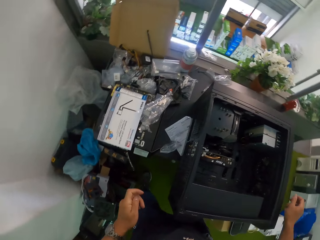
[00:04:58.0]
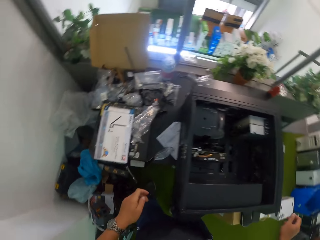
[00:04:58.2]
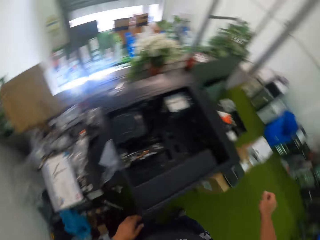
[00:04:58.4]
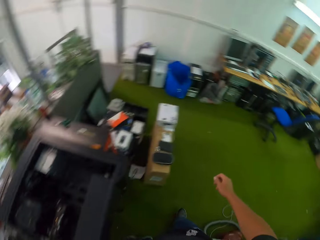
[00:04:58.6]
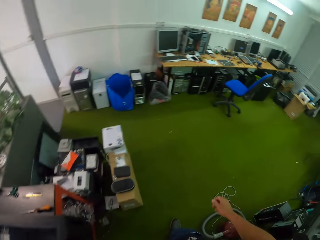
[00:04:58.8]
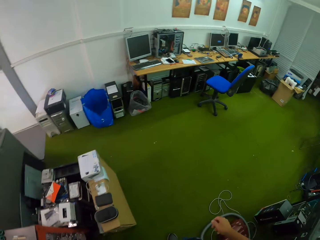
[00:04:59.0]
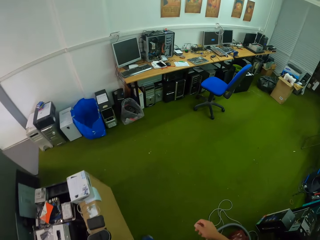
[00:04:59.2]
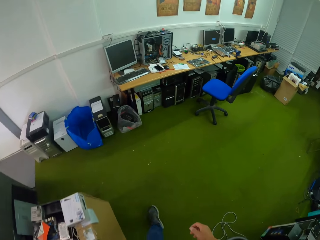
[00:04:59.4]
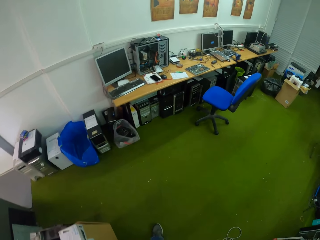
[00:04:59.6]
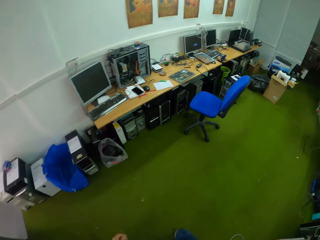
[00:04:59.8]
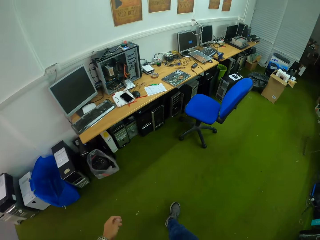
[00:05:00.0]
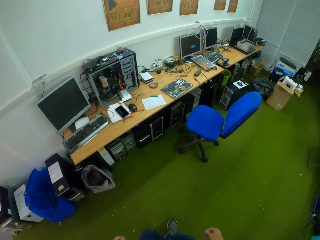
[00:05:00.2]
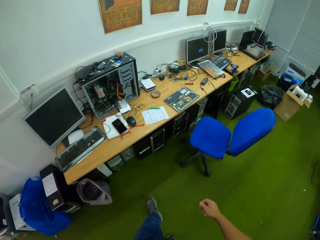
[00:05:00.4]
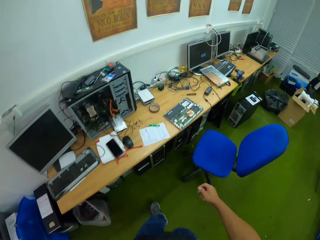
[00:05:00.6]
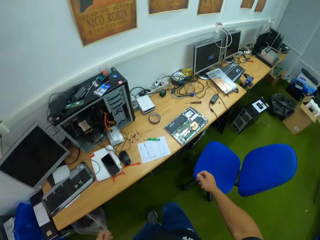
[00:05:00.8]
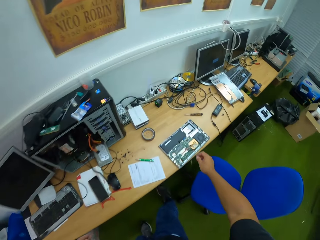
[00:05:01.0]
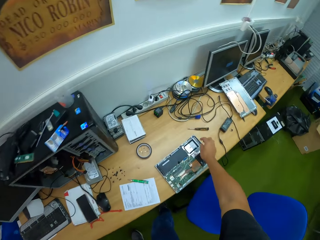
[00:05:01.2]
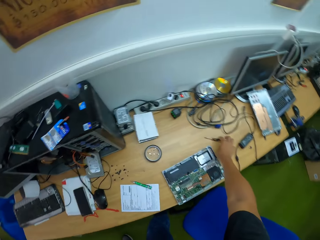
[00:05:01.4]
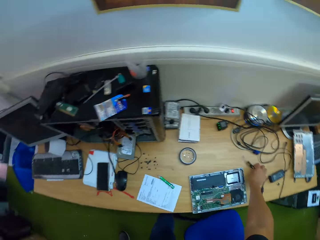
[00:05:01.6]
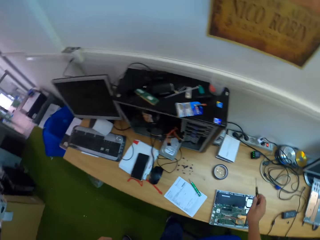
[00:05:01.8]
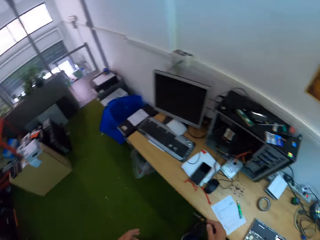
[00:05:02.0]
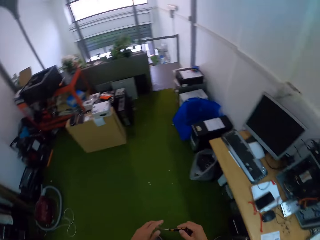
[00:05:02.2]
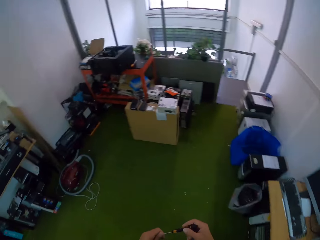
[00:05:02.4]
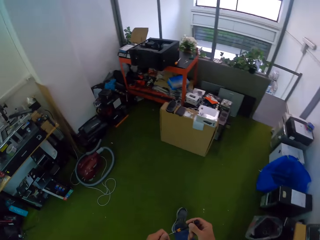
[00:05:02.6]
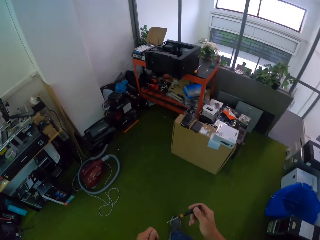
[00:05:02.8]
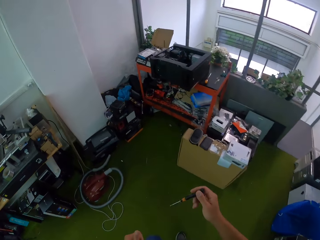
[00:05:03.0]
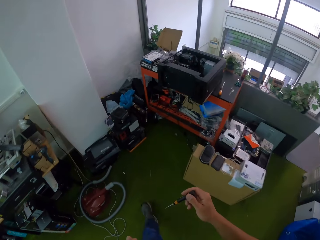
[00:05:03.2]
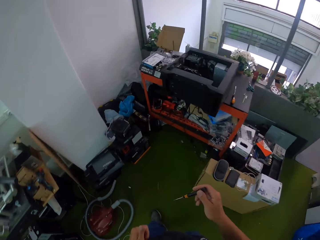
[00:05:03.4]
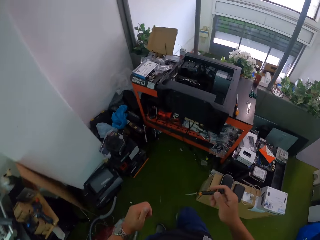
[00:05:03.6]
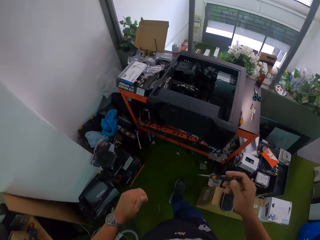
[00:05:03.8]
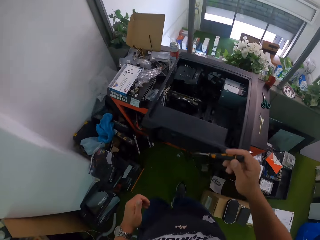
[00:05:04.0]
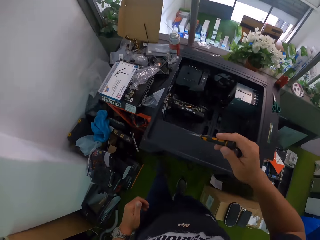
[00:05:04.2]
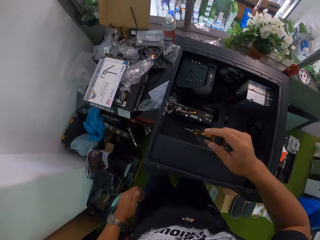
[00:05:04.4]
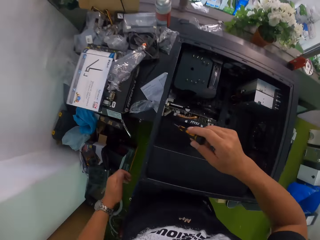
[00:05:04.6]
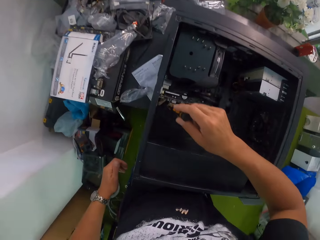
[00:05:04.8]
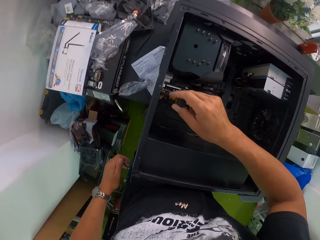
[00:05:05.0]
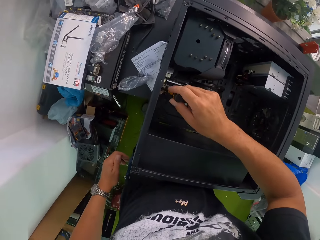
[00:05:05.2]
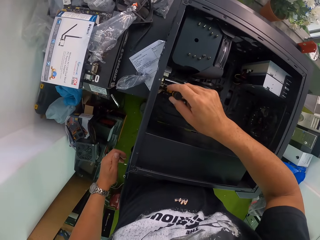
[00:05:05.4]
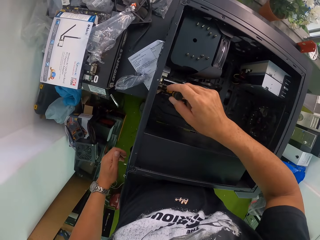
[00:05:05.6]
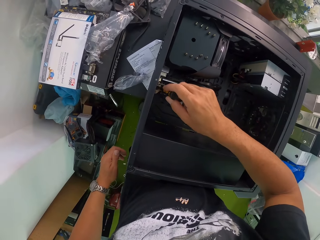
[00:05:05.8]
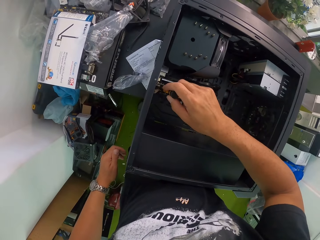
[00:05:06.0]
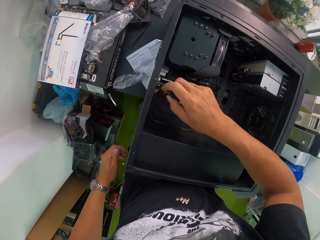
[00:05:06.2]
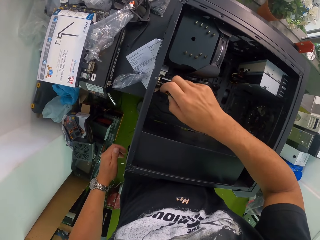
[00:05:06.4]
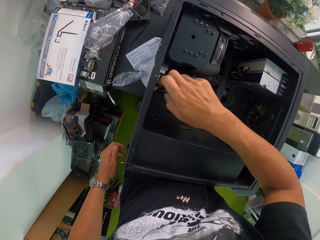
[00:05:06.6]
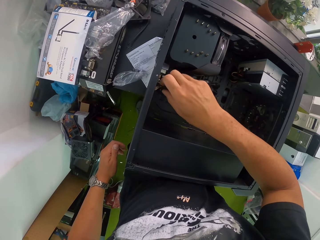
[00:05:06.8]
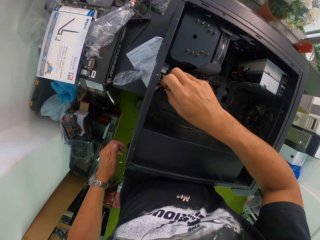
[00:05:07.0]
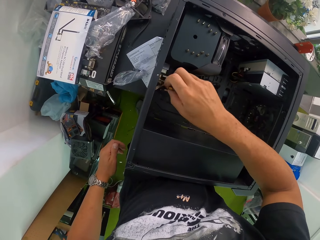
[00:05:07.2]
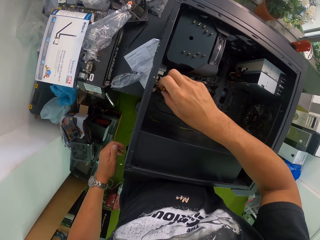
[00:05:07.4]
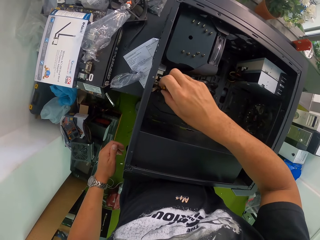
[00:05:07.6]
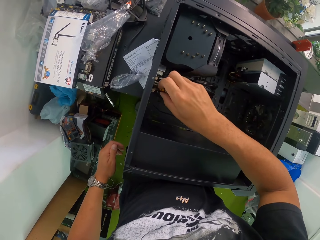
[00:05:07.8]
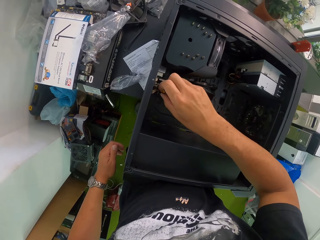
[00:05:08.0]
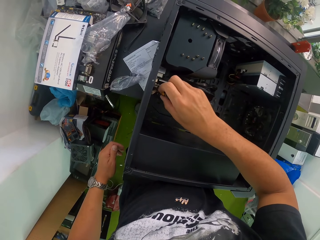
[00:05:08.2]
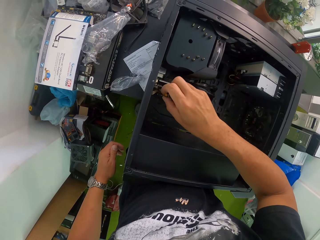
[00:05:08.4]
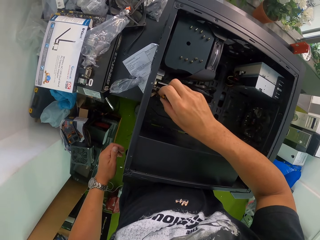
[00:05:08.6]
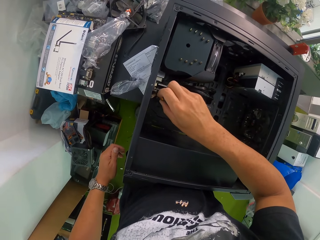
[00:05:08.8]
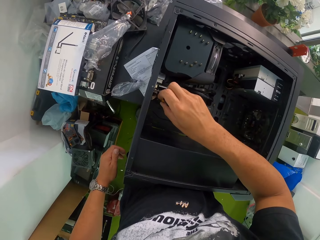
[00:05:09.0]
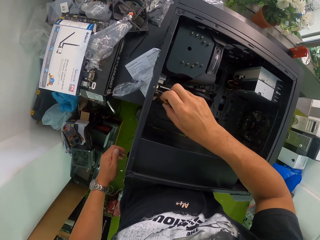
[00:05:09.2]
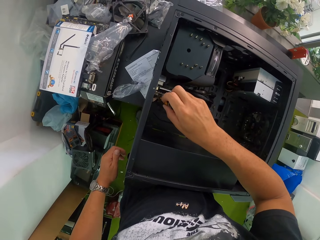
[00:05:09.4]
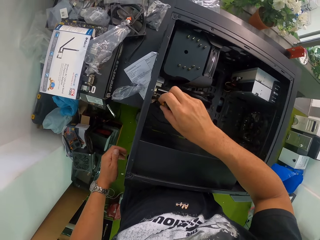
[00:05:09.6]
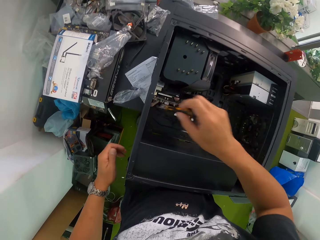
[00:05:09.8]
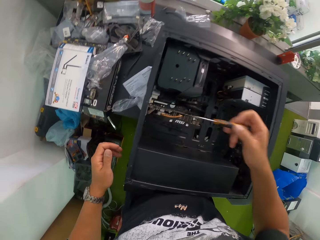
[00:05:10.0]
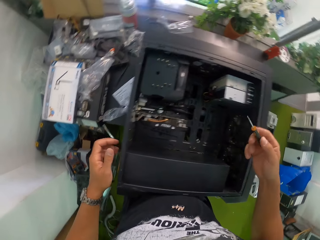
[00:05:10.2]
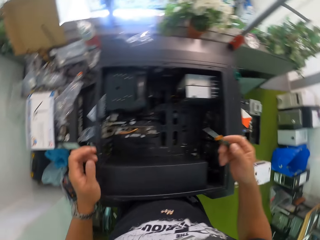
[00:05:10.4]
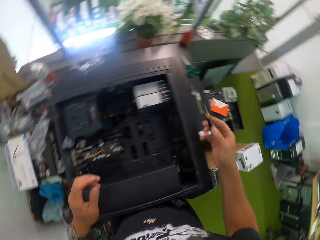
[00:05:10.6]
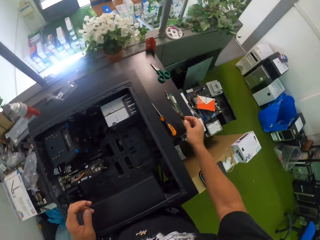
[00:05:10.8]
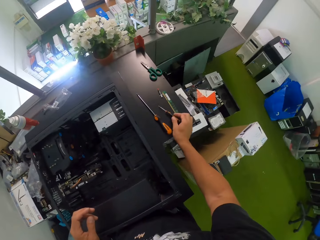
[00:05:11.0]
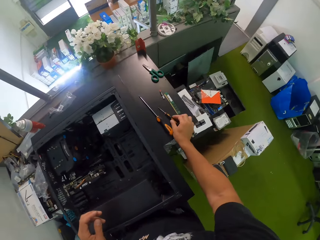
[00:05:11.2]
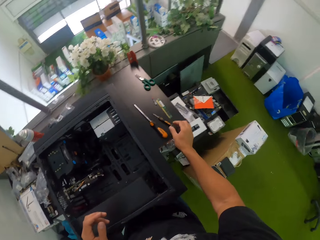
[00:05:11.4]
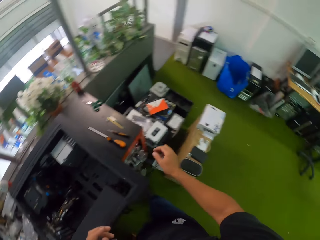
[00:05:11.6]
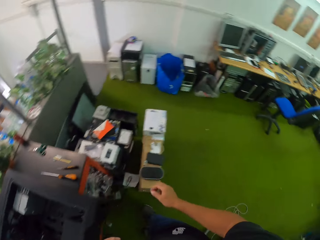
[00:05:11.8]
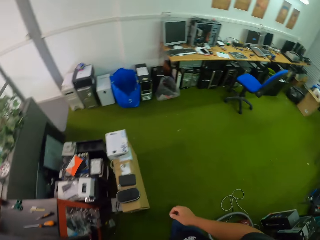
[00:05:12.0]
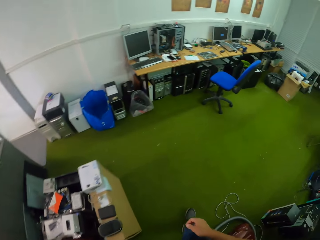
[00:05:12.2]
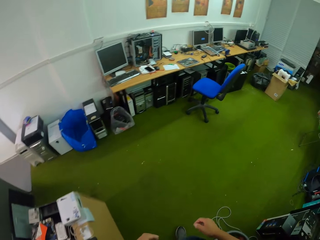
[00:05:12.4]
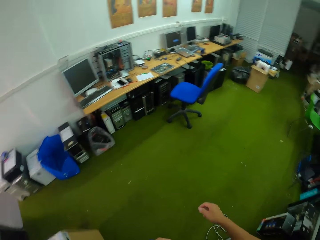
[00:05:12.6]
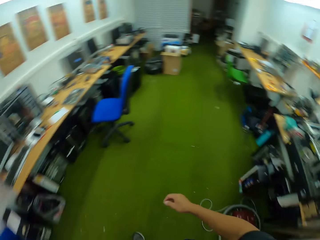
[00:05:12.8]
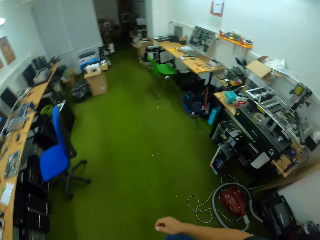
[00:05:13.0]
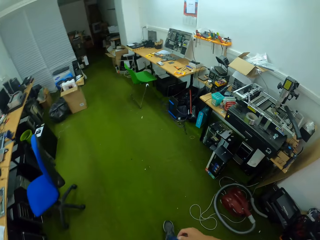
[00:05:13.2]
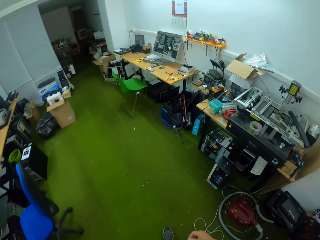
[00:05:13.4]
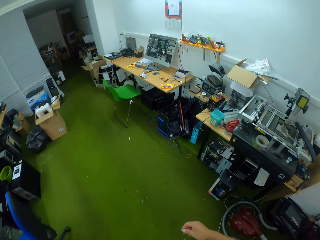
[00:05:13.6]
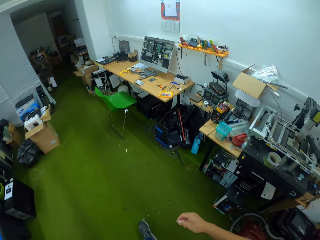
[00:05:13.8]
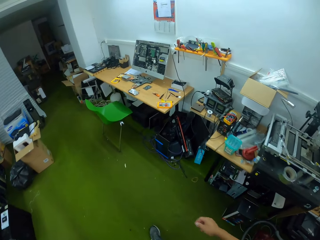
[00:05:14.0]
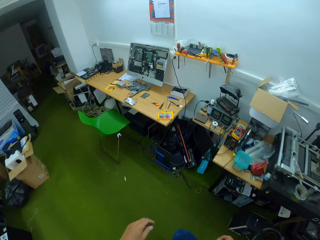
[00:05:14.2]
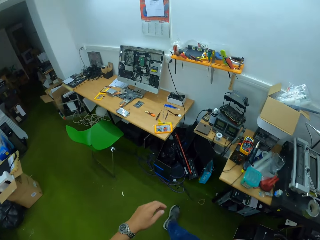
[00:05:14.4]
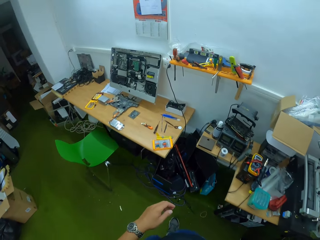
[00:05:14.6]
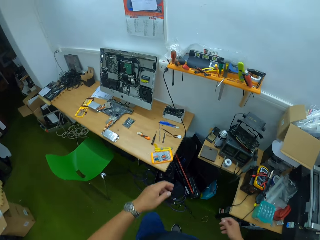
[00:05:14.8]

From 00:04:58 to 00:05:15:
The camera wearer picks up another screwdriver on a table with his right hand. He tightens the screw in the CPU with the screwdriver in his right hand. He drops the screwdriver on the table with his right hand.

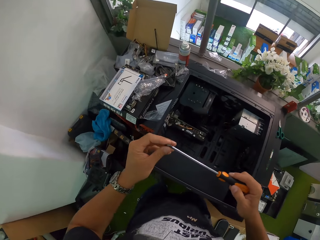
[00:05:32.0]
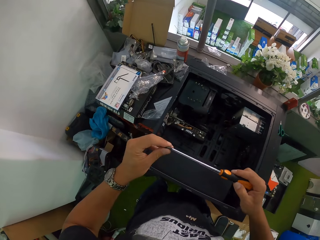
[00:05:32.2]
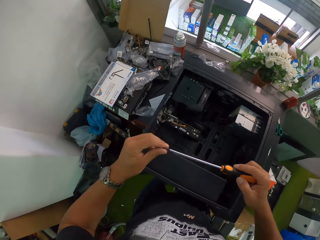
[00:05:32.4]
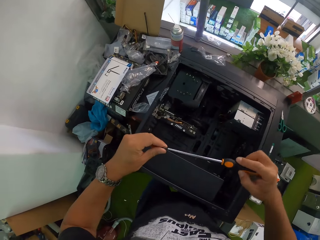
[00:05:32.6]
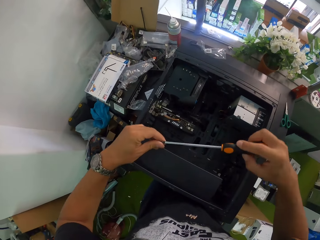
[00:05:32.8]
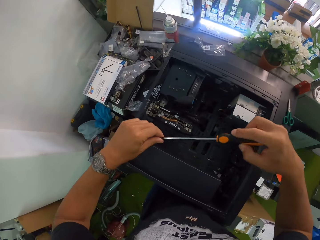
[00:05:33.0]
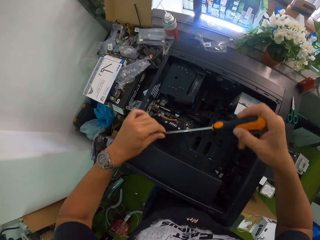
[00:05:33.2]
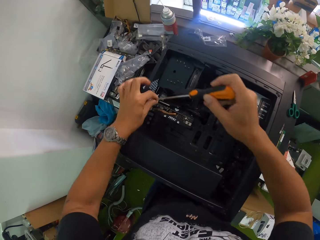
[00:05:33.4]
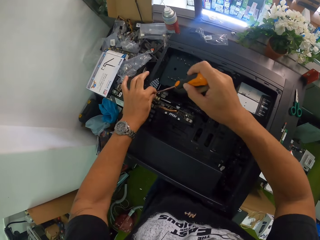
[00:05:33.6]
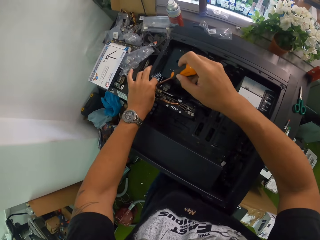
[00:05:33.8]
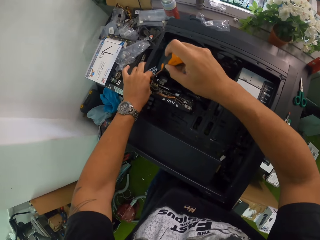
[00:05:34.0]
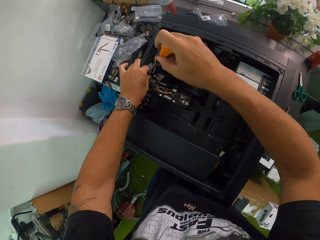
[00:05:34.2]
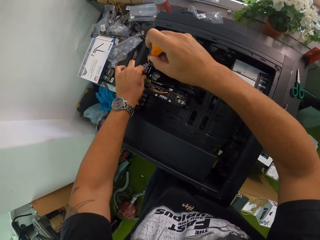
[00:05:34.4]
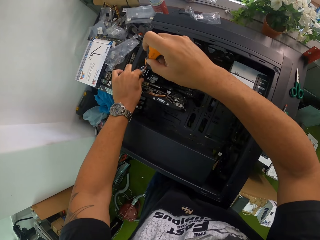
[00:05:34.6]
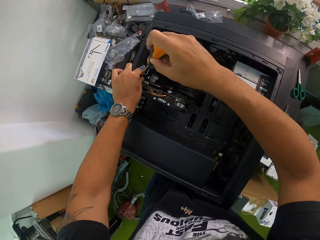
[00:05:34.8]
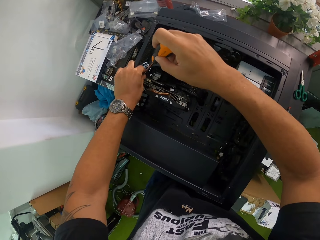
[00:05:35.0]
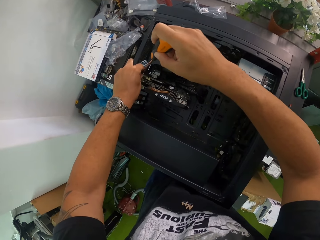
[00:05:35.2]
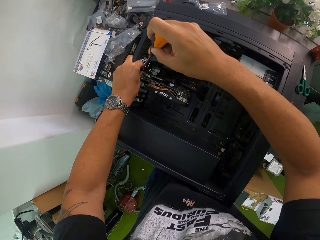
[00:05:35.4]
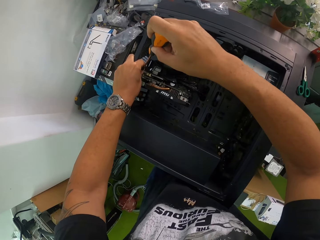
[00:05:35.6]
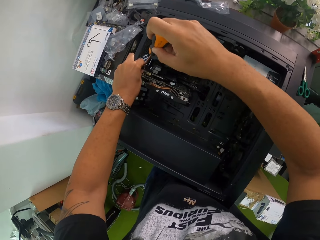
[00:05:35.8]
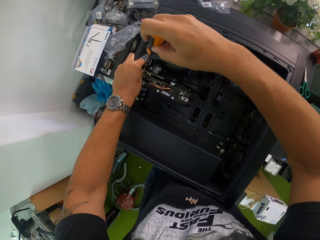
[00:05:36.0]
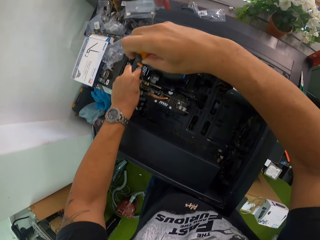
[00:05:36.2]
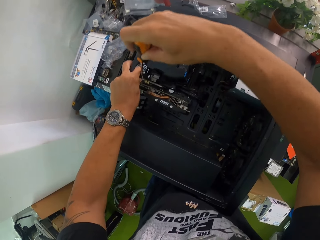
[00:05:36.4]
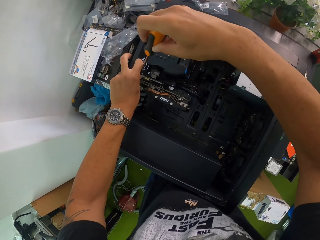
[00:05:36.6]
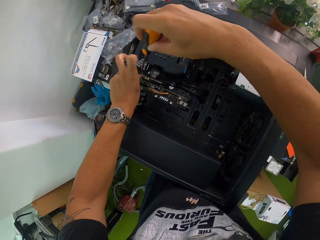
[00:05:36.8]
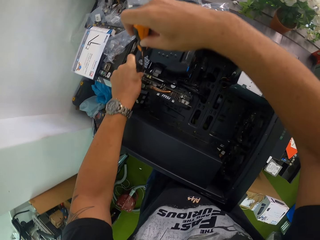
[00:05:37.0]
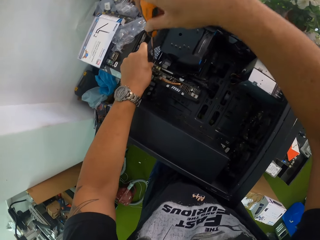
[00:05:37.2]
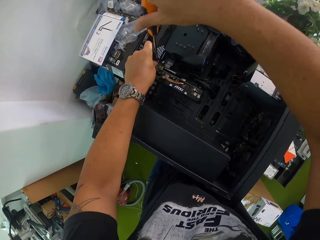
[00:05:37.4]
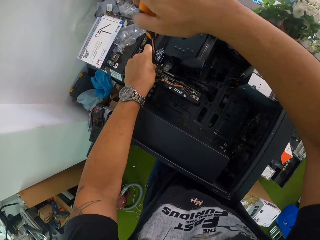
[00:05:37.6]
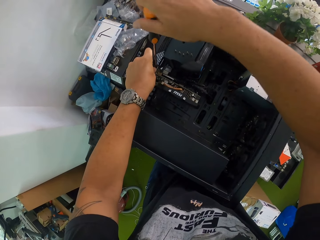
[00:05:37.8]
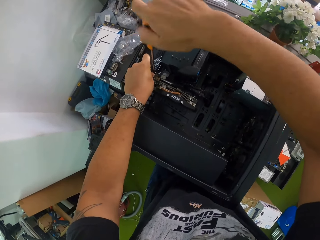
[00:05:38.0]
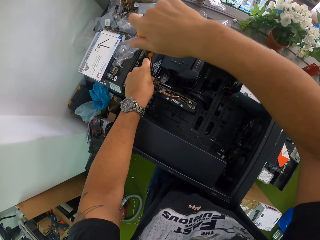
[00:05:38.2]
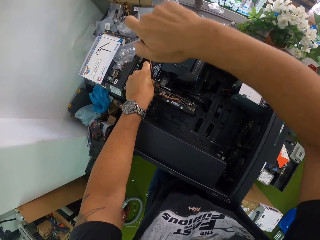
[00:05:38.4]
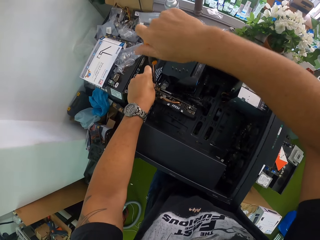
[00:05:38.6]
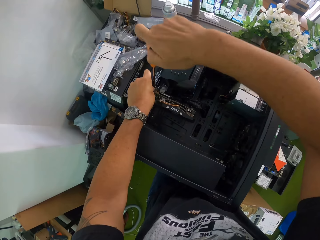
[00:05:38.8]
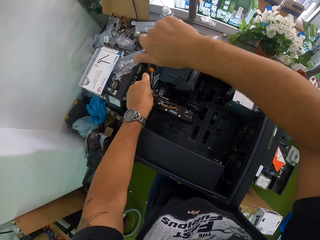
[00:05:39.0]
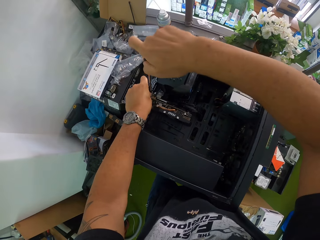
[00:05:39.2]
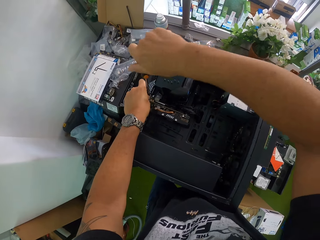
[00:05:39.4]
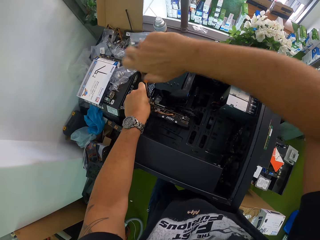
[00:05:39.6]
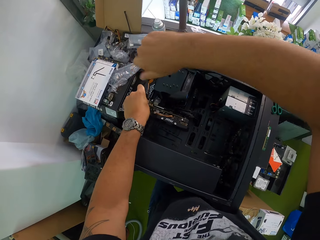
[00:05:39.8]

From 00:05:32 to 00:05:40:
The camera wearer fixes the screw on the screwdriver in his right hand with his left hand. He tightens the screw in the CPU with the screwdriver with both hands.
